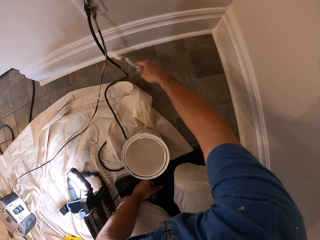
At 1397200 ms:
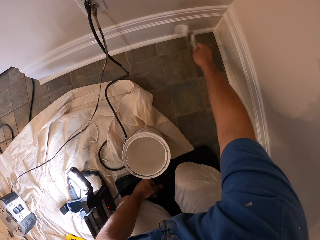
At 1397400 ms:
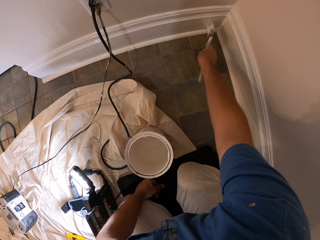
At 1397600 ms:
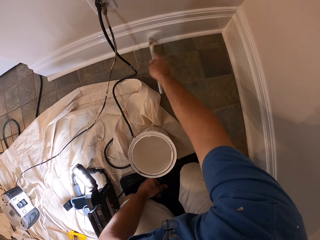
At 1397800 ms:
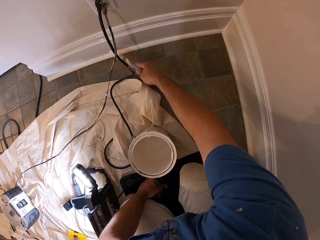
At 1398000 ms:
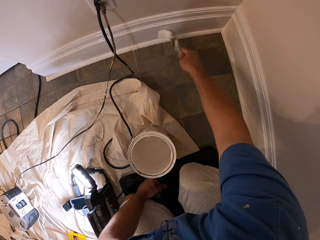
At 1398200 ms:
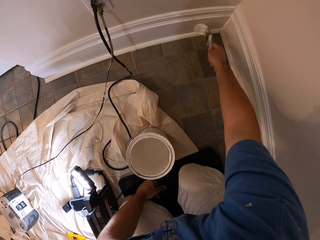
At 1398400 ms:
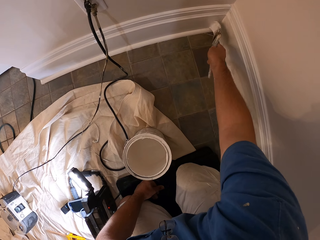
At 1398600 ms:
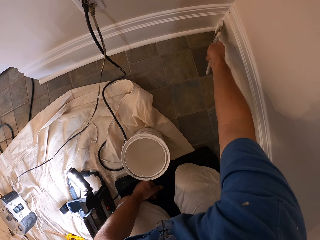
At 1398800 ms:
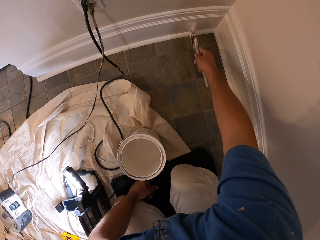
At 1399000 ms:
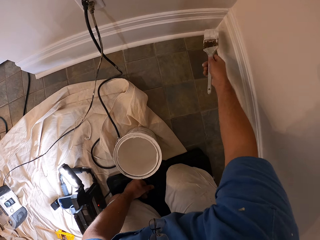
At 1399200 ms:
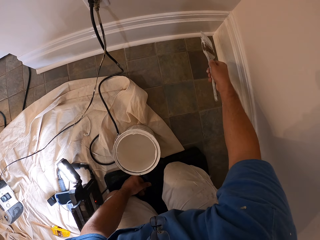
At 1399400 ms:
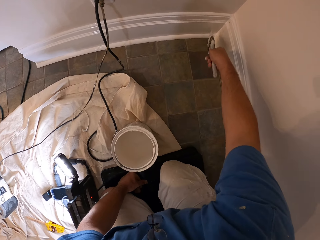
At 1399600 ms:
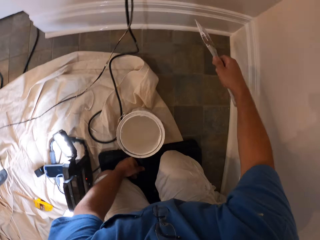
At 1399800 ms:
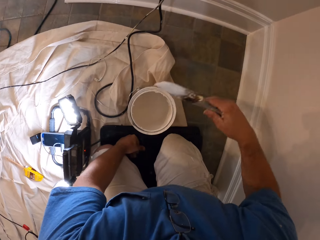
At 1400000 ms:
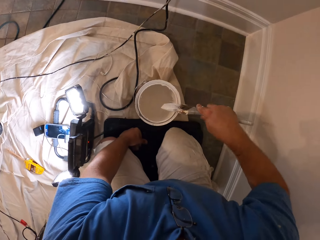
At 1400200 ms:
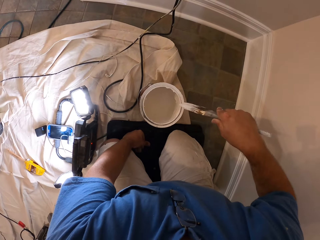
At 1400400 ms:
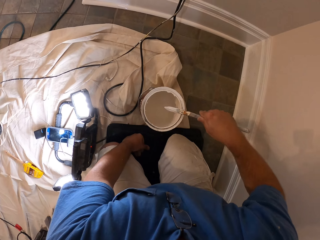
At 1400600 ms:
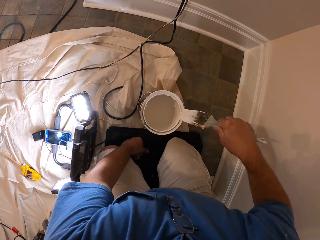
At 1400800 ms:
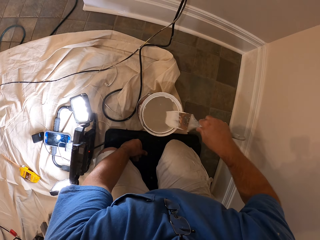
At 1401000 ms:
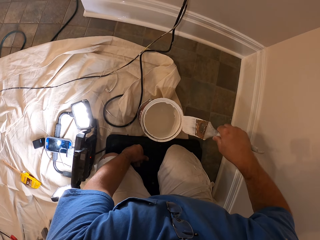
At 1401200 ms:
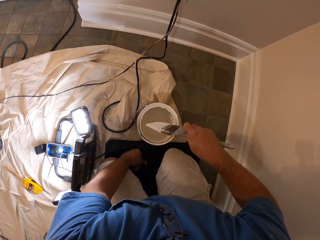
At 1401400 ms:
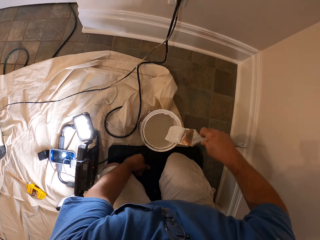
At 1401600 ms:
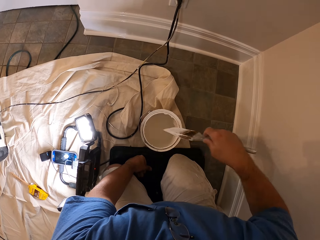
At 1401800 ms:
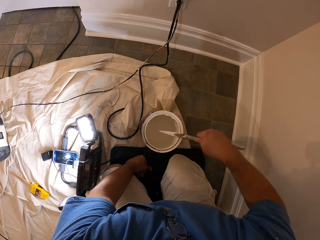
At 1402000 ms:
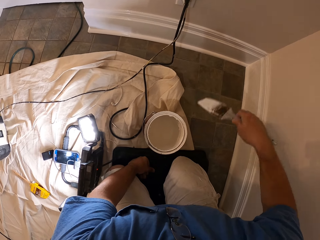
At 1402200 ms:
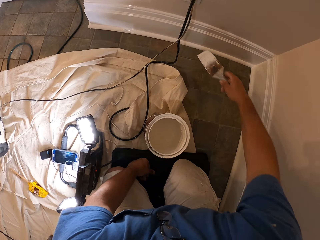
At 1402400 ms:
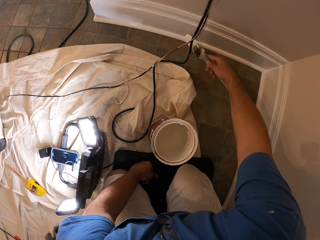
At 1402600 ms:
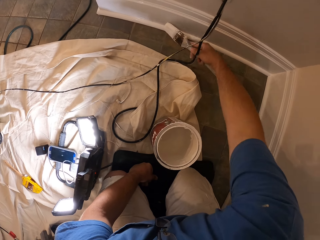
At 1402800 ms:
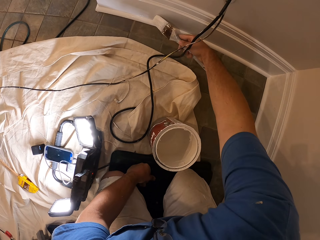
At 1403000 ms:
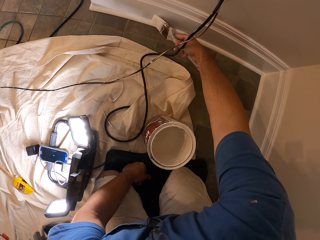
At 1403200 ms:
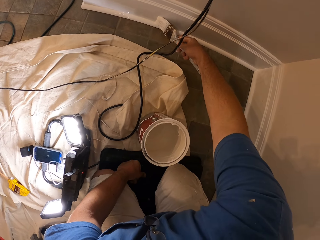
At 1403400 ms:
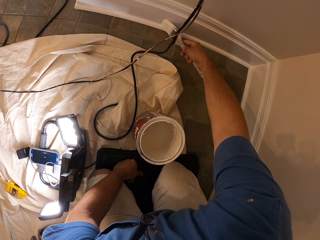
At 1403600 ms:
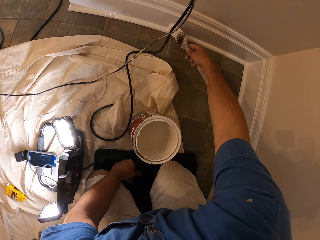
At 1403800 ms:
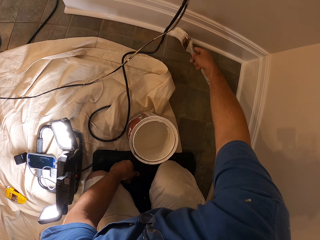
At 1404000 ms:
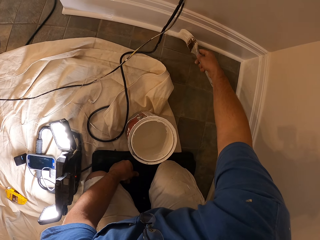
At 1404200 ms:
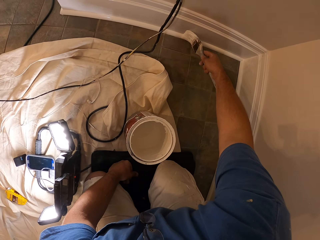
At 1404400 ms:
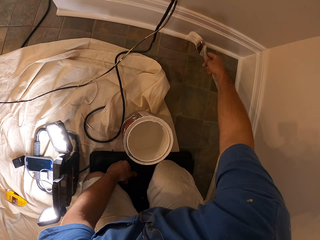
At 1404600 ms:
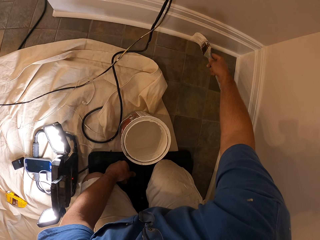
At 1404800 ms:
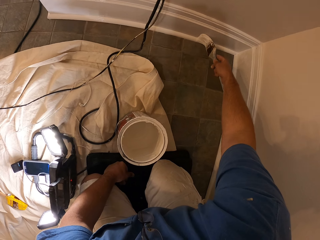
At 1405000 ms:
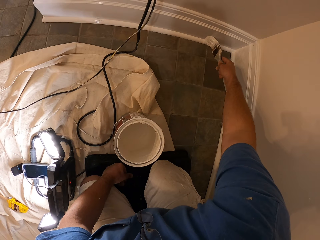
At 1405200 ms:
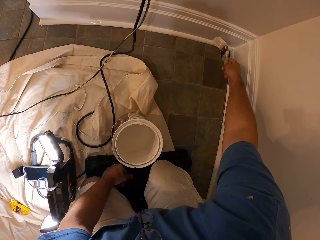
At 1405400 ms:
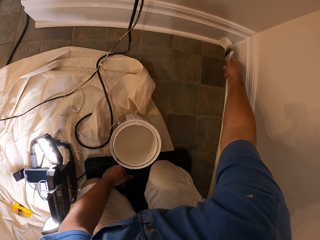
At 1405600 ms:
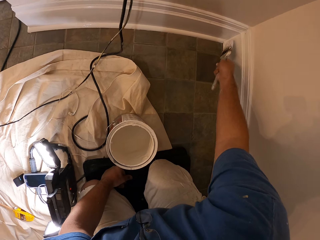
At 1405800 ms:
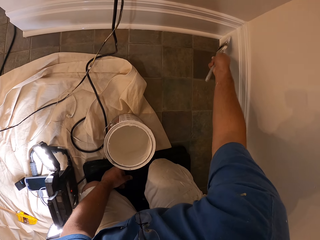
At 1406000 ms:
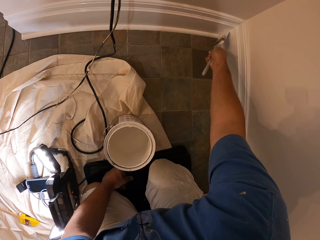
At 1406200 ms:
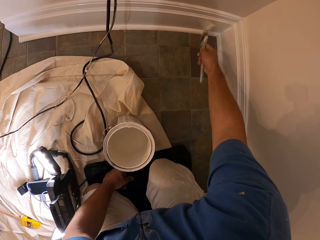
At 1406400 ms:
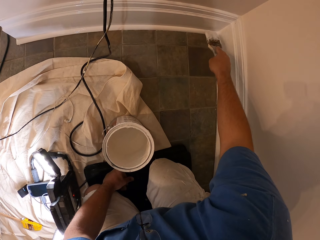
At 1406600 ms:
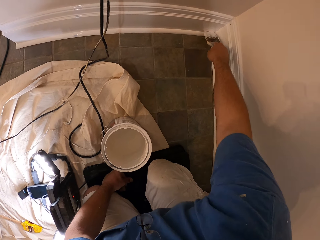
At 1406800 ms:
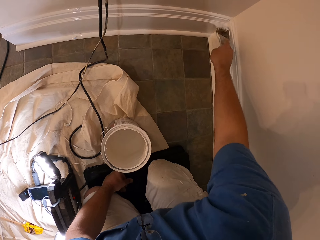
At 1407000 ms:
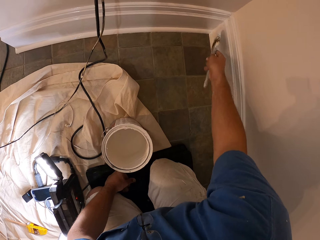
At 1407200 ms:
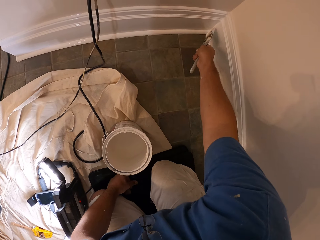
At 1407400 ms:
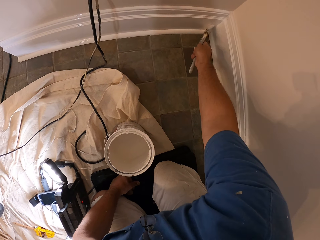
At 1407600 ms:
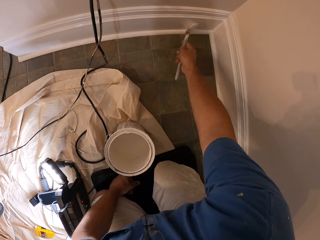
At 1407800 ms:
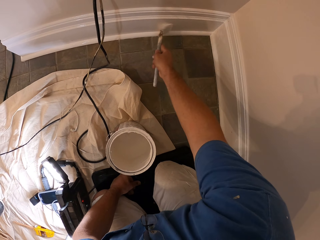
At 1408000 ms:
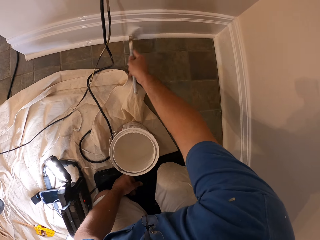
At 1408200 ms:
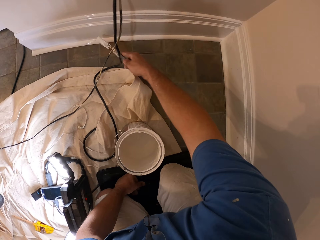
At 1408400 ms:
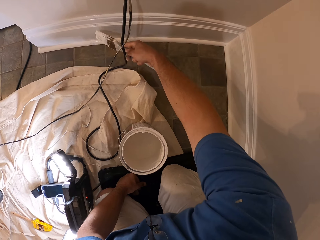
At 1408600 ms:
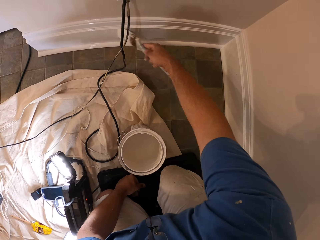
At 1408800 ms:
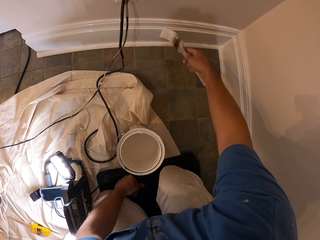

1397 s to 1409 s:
The camera wearer cleans the paint brush with the top of the bucket of paint. They paint the baseboard with the paint brush.

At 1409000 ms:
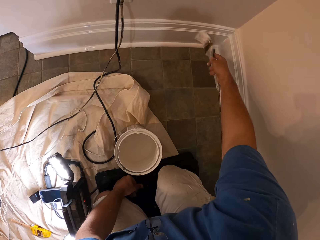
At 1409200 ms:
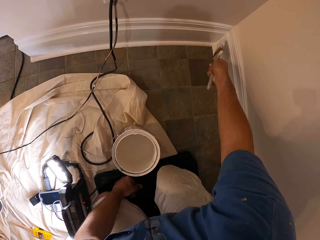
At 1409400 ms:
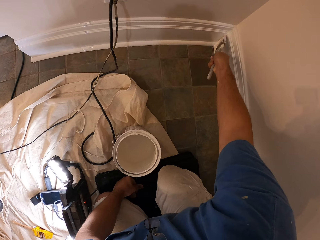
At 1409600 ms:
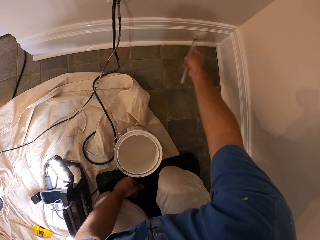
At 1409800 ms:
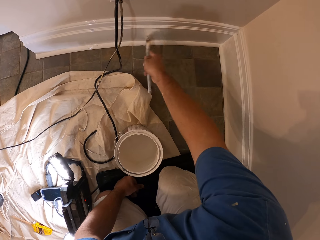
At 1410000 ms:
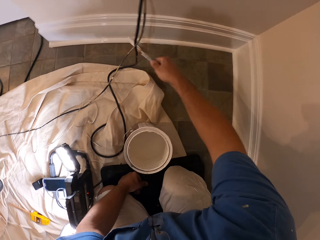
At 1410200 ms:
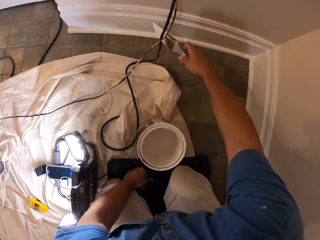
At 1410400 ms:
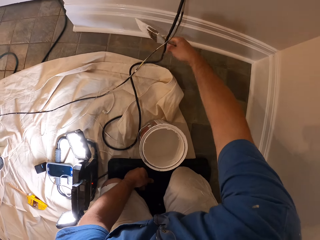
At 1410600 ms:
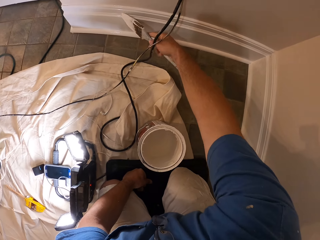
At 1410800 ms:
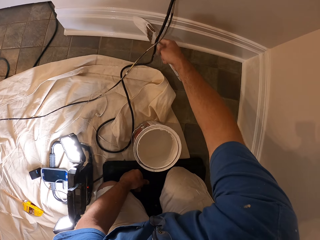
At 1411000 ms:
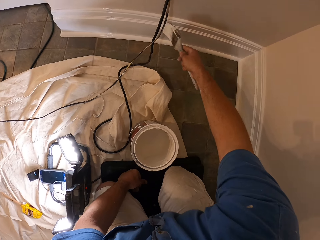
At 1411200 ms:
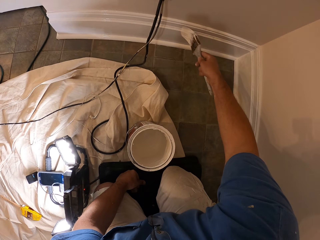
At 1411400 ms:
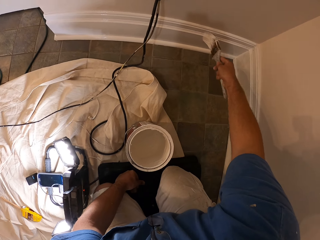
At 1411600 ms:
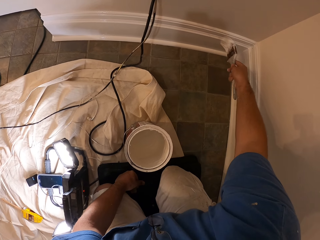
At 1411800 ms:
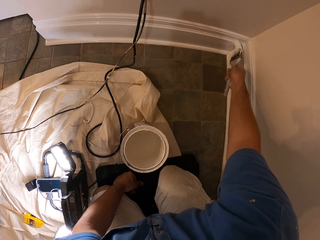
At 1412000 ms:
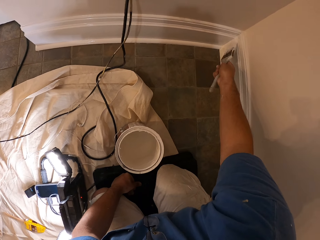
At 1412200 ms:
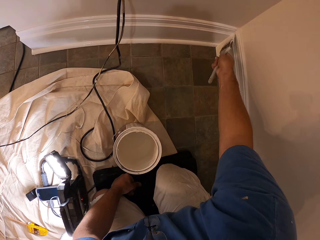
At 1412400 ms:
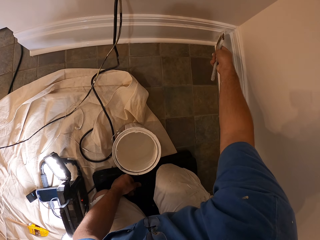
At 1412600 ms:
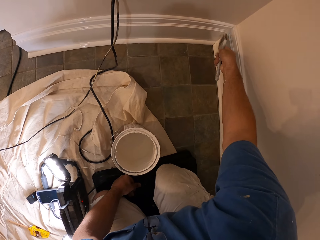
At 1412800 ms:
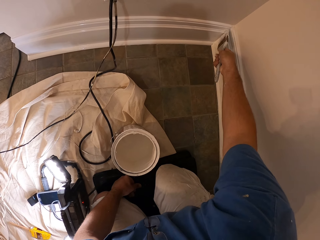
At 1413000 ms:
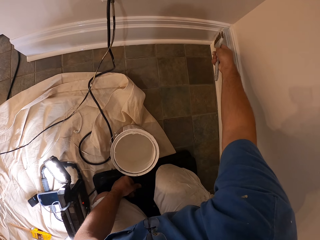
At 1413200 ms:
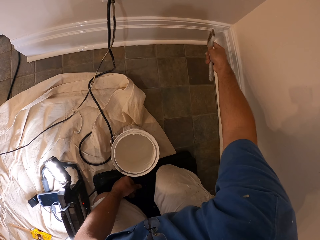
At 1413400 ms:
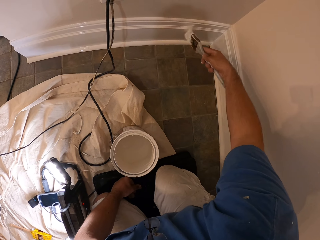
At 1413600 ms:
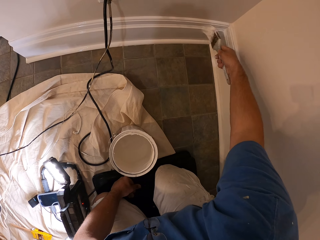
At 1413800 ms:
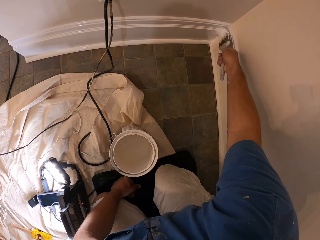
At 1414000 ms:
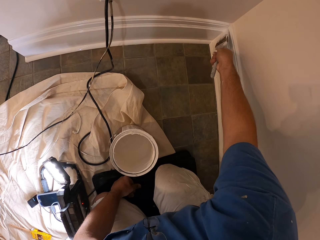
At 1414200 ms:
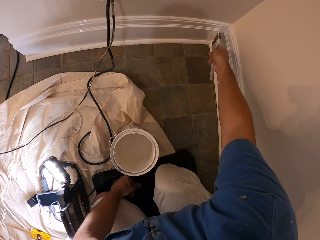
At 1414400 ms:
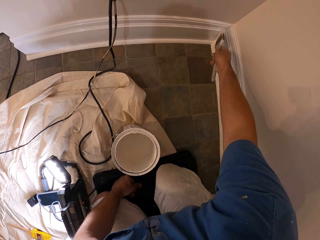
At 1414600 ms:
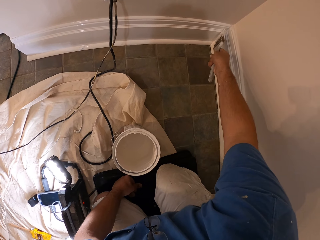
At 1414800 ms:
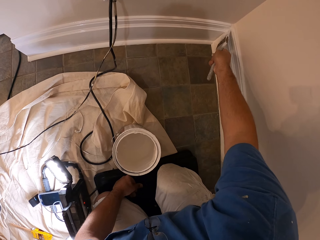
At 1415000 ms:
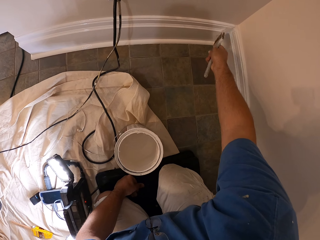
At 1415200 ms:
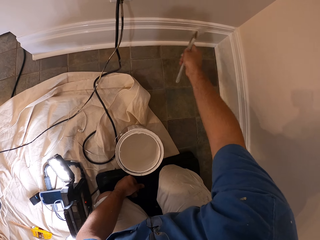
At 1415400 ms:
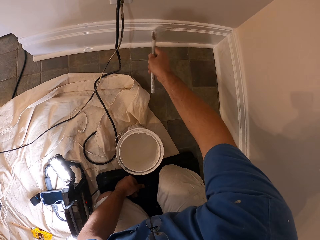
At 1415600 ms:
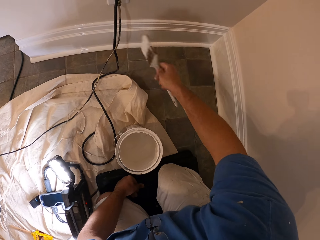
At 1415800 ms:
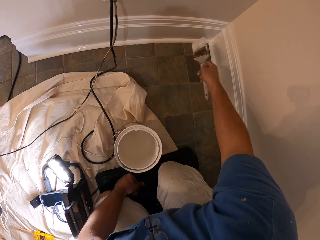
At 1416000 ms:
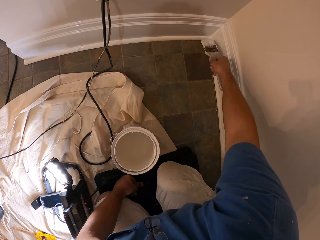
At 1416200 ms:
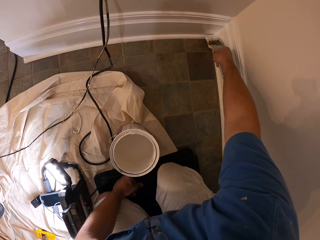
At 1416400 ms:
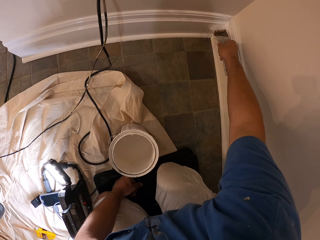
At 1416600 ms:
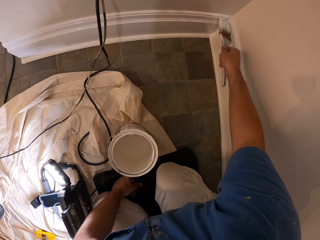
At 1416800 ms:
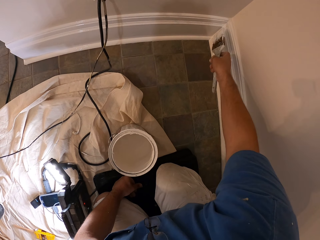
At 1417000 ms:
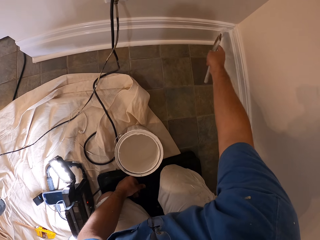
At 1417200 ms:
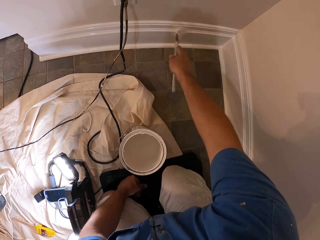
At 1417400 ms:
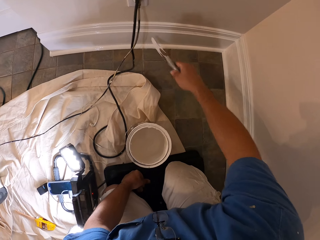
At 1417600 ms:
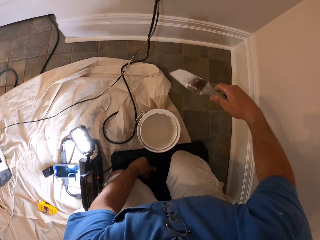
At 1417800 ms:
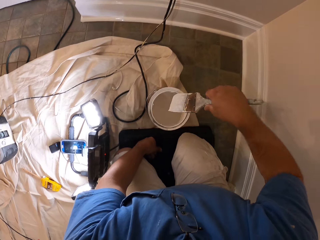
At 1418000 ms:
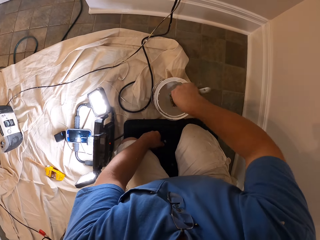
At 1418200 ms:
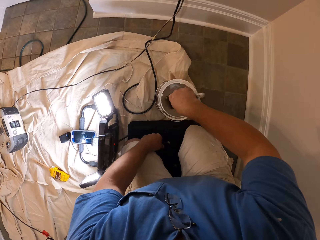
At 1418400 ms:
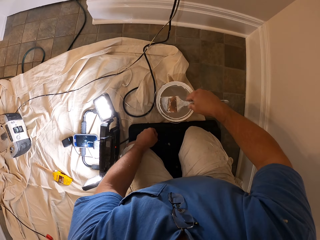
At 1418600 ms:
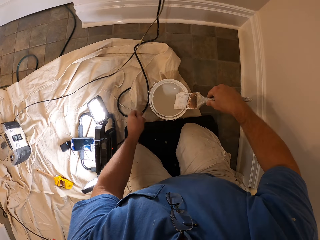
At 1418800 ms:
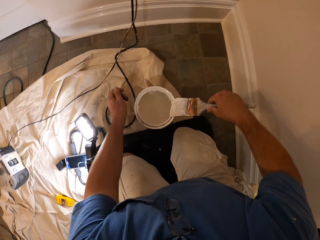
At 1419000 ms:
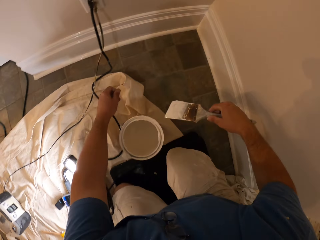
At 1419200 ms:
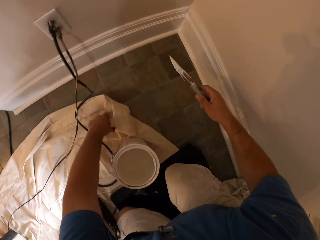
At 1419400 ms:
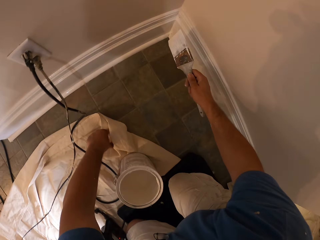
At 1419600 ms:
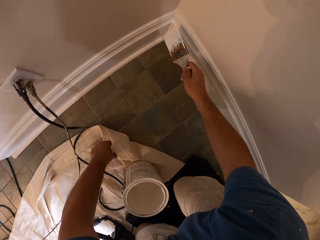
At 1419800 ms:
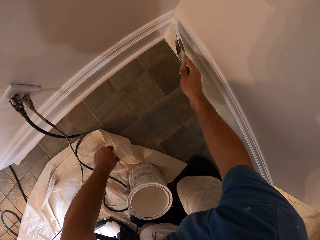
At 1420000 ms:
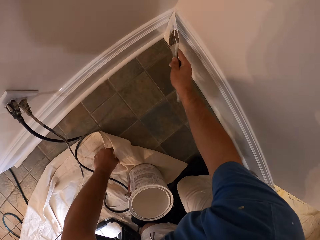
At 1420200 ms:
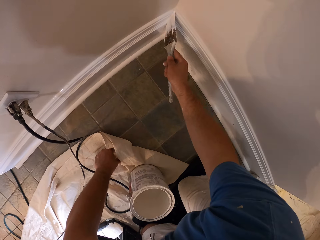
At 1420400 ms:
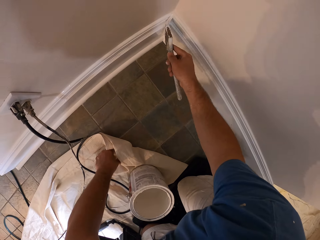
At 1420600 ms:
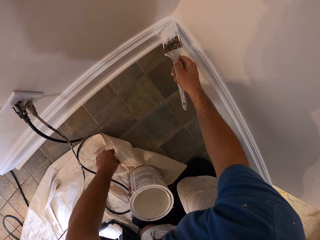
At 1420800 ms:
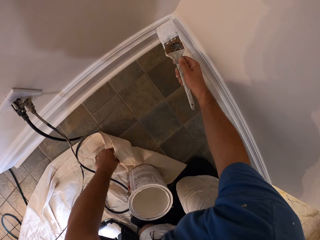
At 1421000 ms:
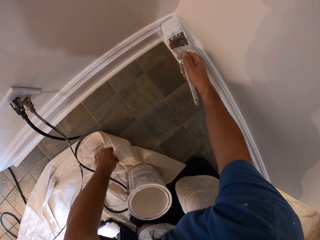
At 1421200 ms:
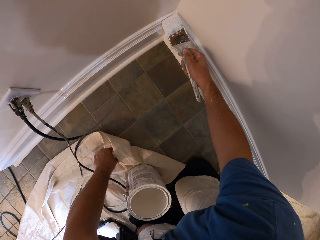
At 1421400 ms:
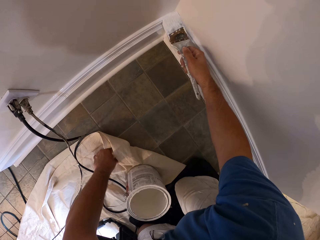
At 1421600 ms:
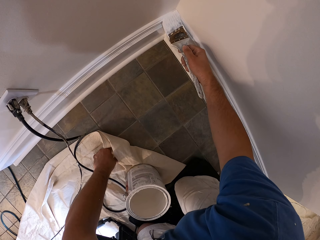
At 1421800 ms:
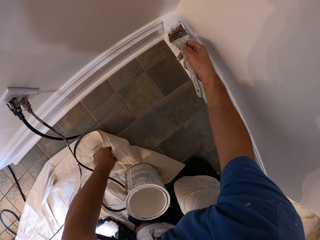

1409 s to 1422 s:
The camera wearer dips the paint brush in the bucket of paint. They clean the paint brush with the top of the bucket of paint. They paint the baseboard with the paint brush.
